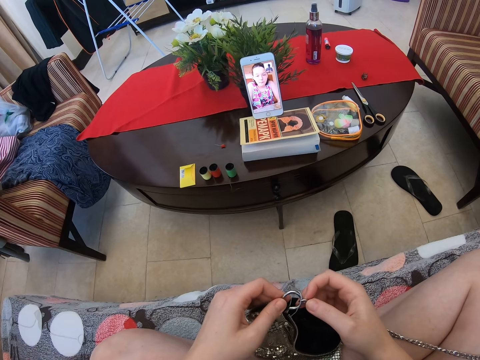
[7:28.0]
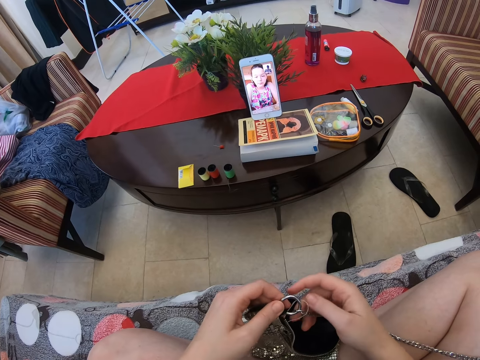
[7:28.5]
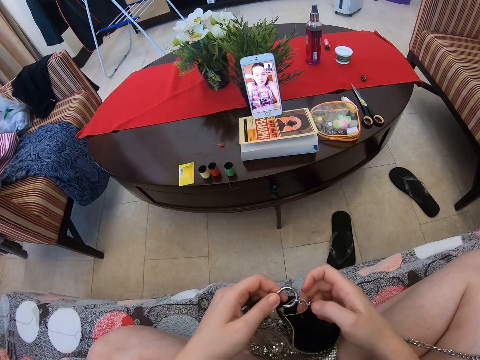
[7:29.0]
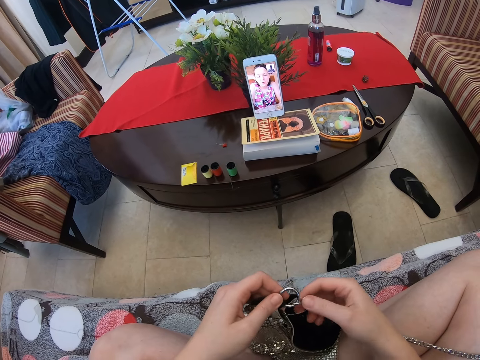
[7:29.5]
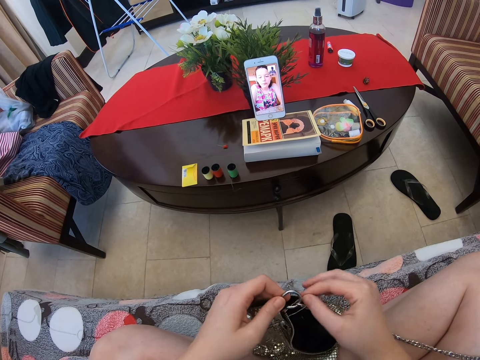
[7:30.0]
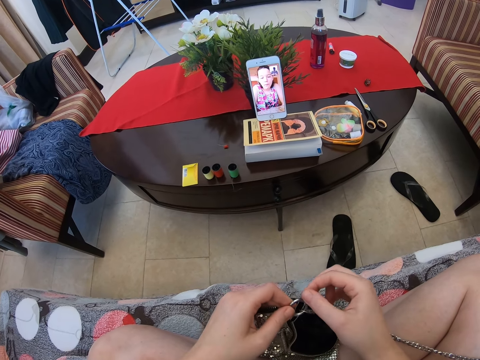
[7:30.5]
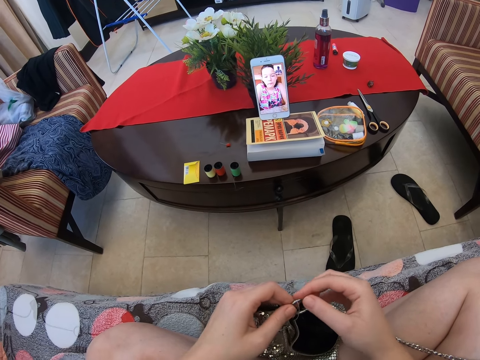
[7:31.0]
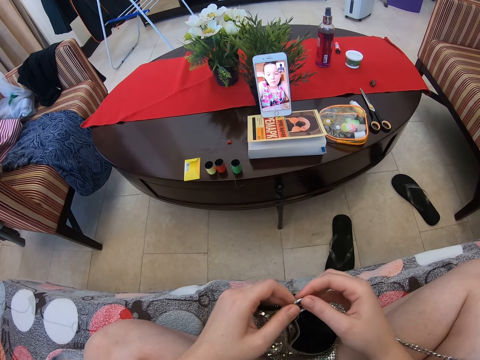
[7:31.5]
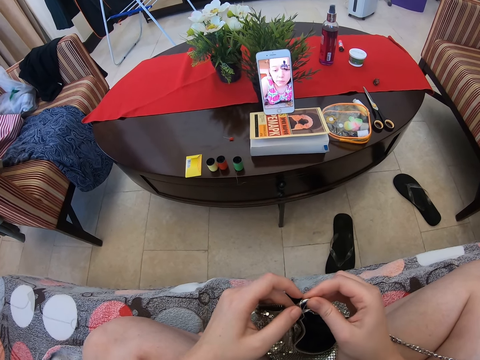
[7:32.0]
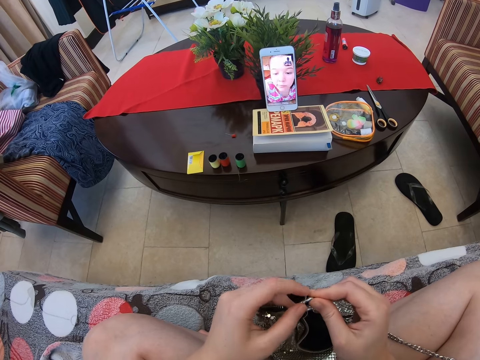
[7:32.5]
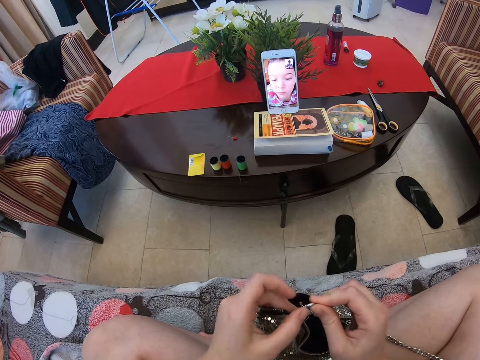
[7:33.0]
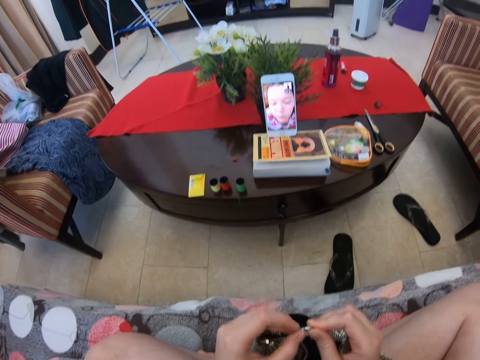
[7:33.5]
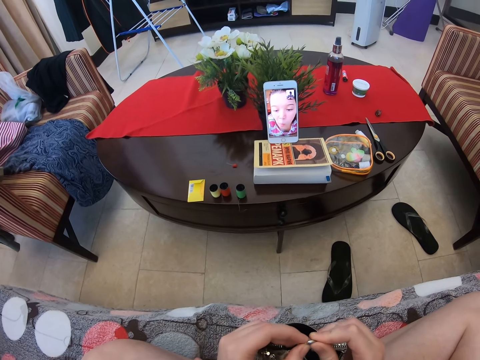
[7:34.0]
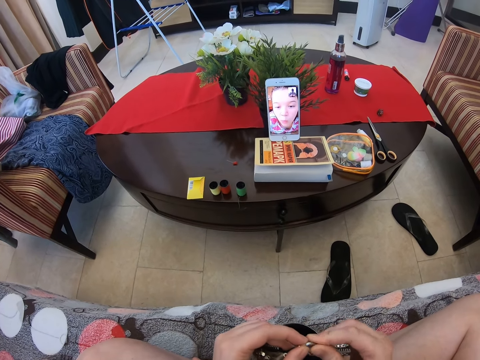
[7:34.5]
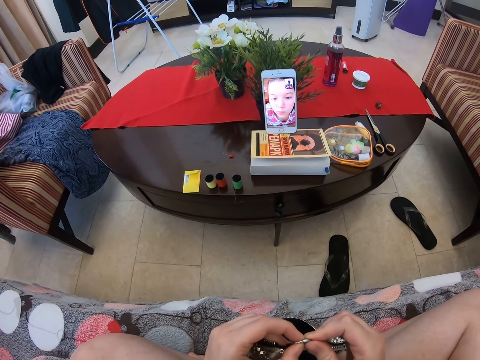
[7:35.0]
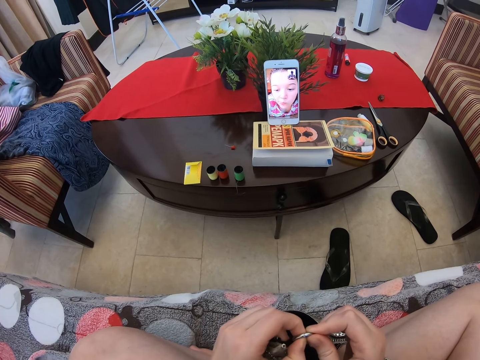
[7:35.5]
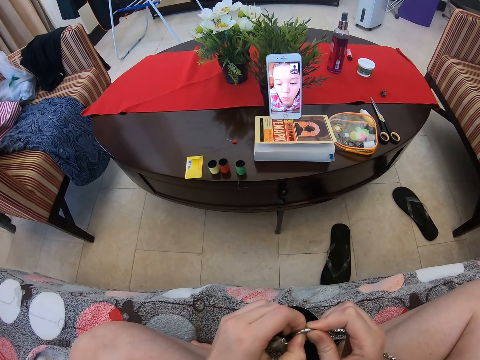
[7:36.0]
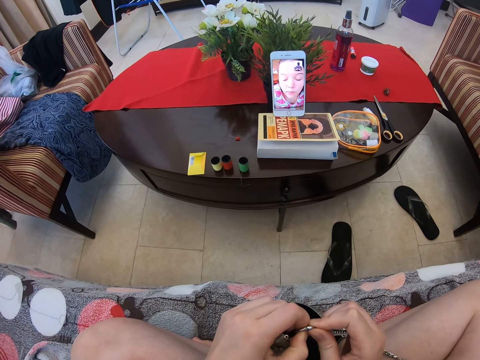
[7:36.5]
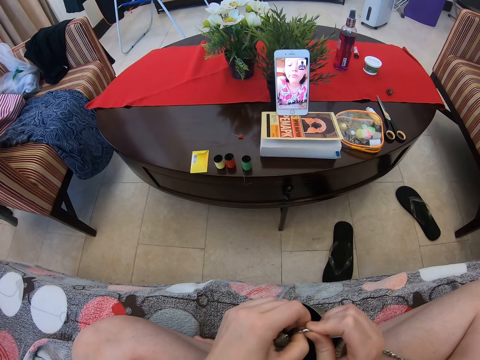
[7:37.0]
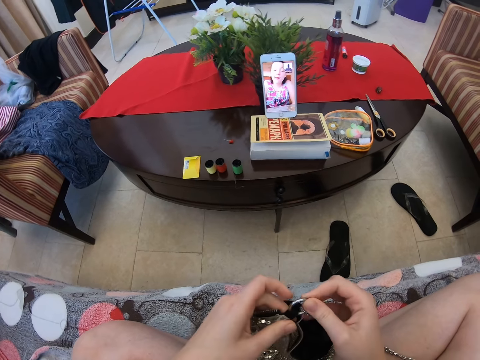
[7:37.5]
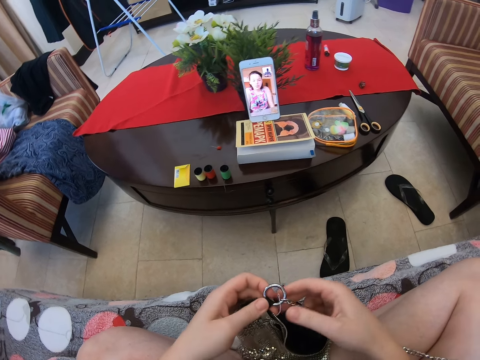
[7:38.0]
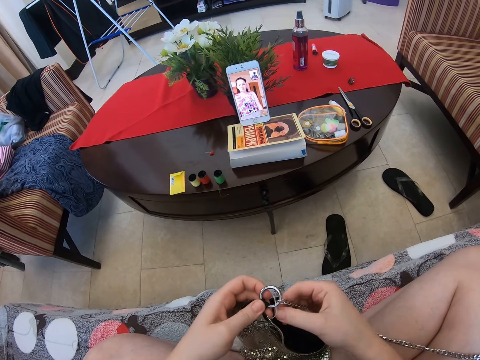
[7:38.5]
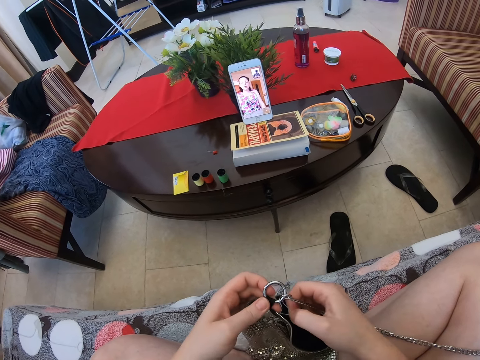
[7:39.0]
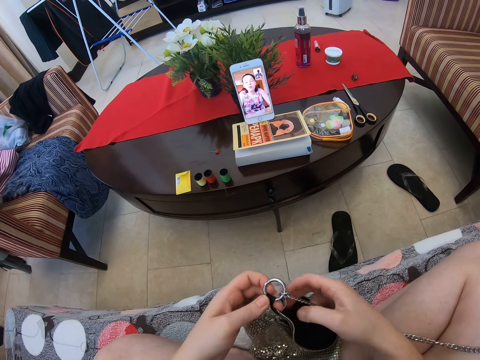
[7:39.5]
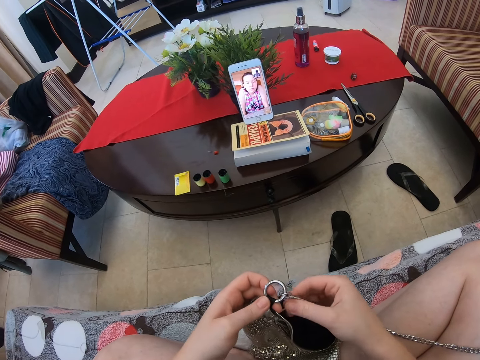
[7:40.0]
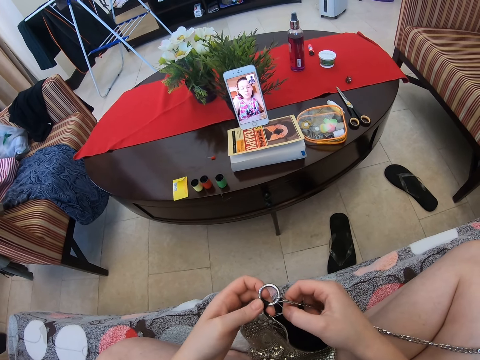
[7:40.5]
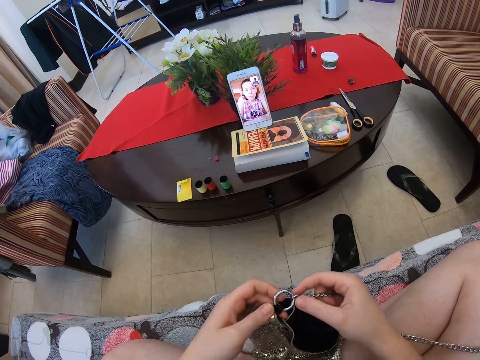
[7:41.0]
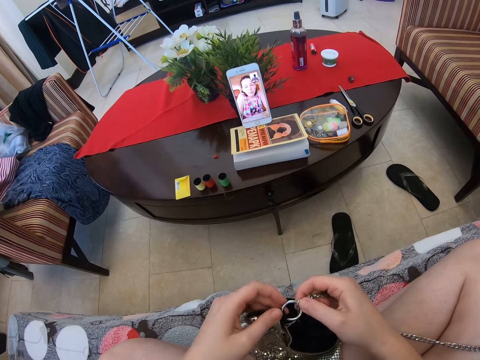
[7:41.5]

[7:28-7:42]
The camera wearer pulls something with both hands. They touch something with both hands. A woman chews in the video call. The camera wearer speaks to the woman in the video call. The woman speaks to the camera wearer in the video call. The camera wearer holds something with both hands.

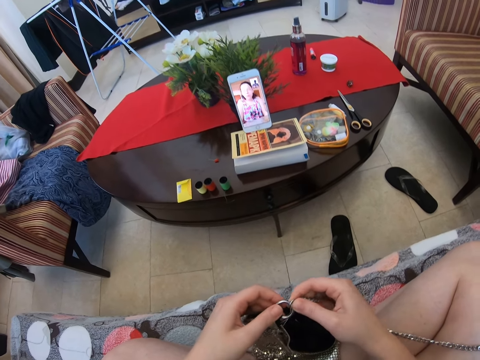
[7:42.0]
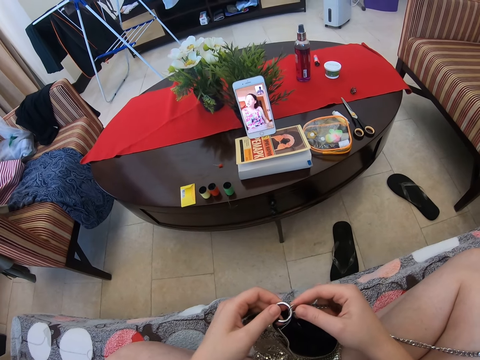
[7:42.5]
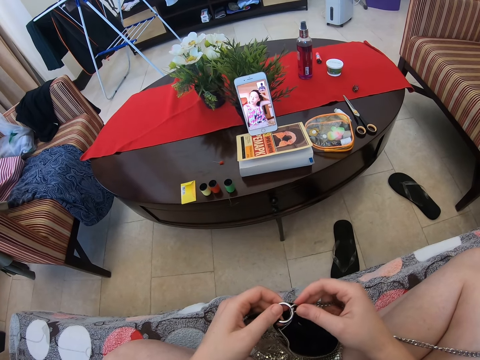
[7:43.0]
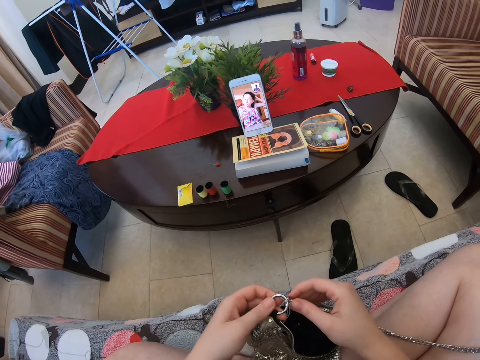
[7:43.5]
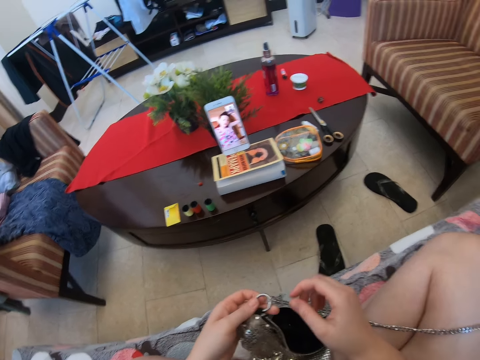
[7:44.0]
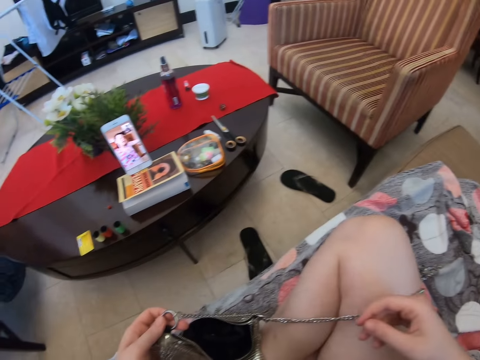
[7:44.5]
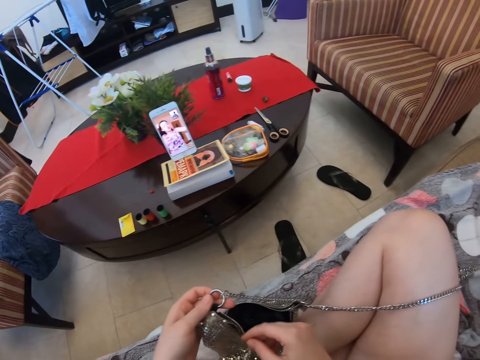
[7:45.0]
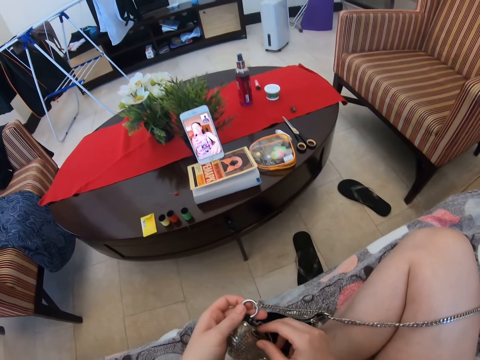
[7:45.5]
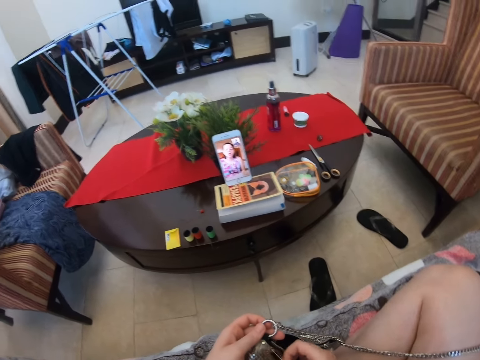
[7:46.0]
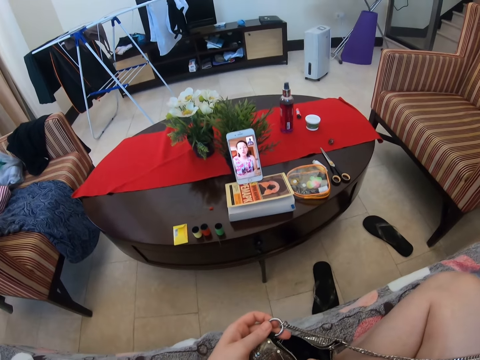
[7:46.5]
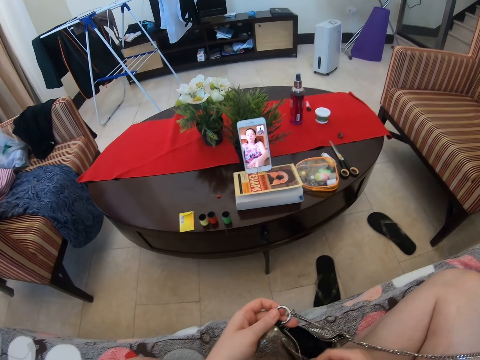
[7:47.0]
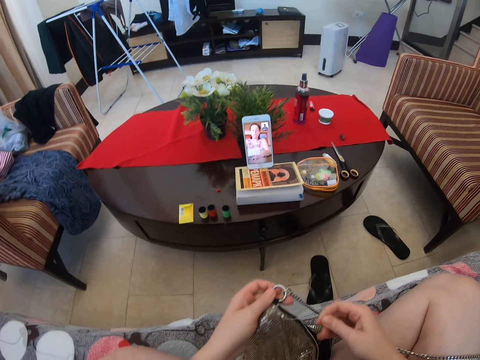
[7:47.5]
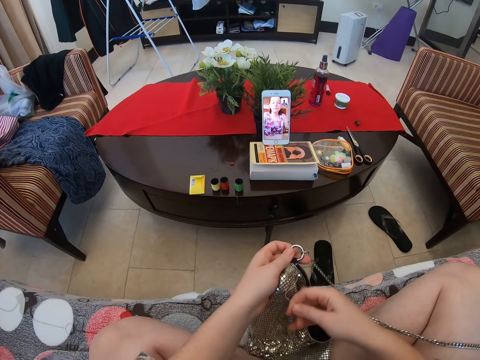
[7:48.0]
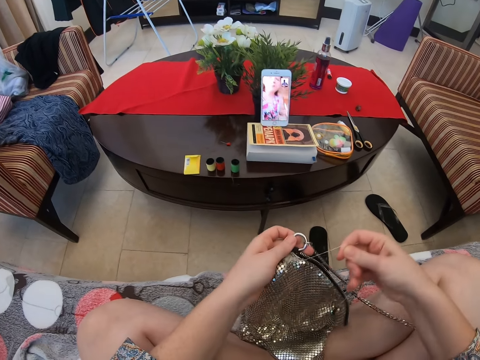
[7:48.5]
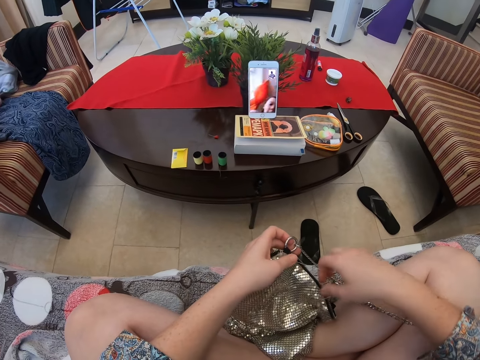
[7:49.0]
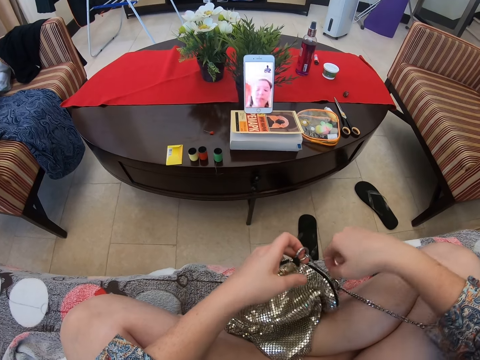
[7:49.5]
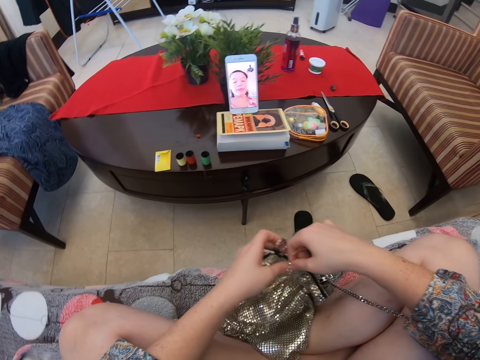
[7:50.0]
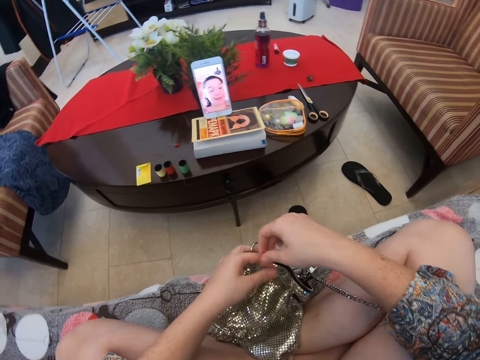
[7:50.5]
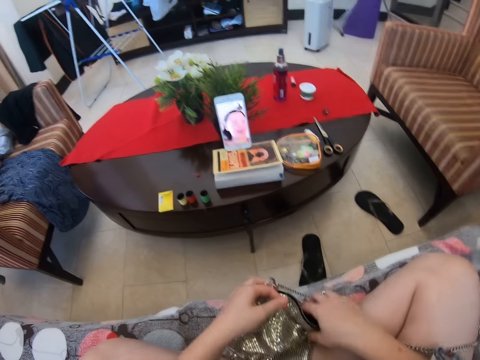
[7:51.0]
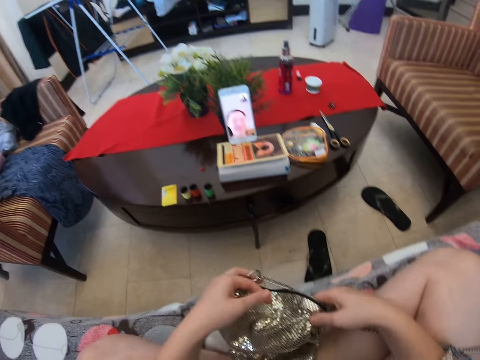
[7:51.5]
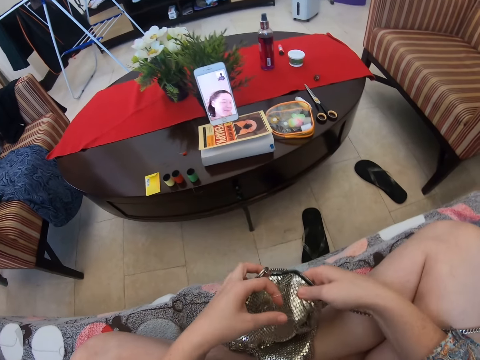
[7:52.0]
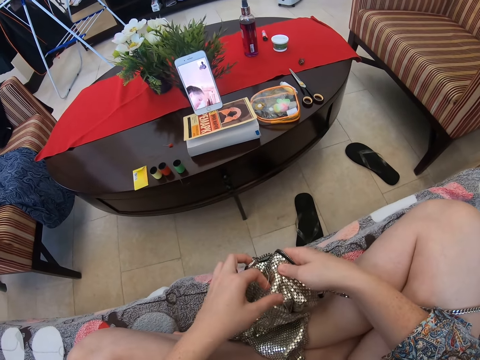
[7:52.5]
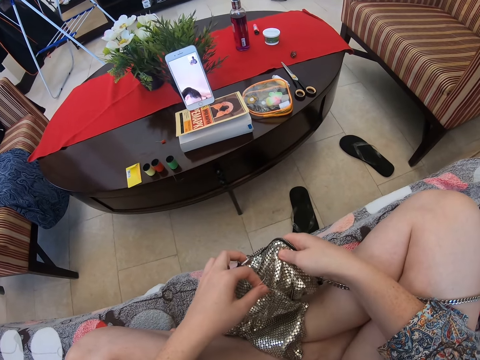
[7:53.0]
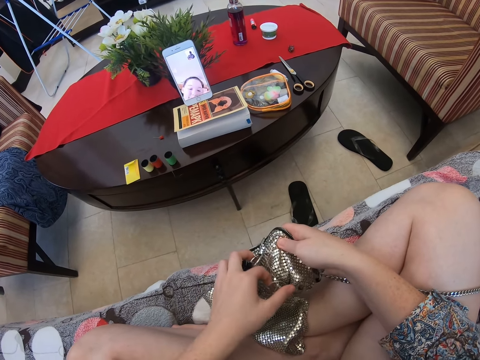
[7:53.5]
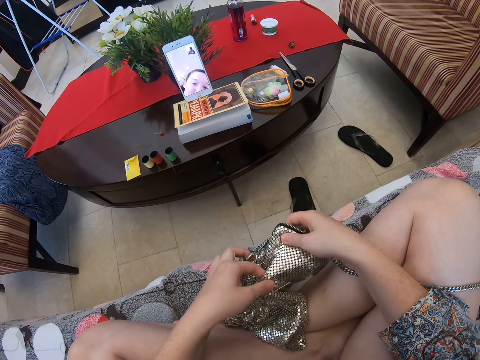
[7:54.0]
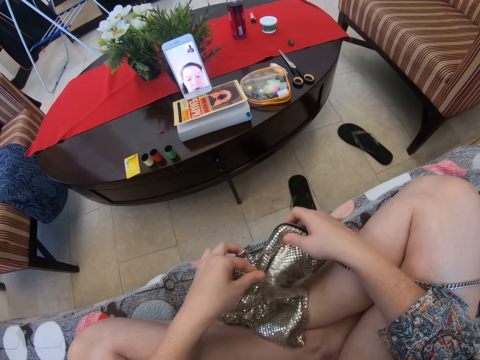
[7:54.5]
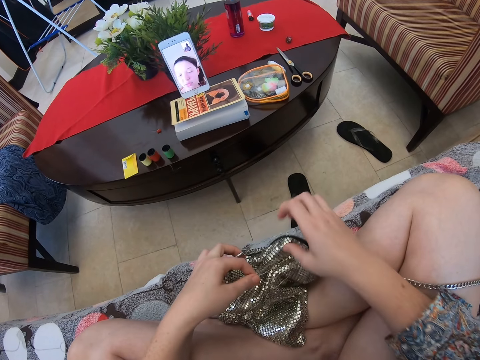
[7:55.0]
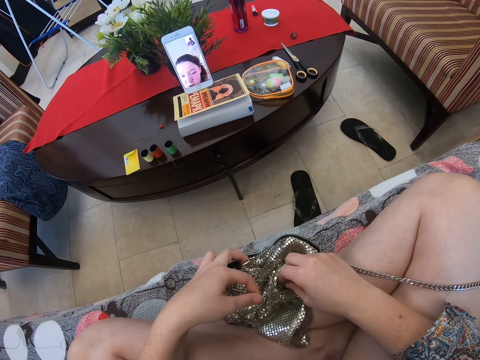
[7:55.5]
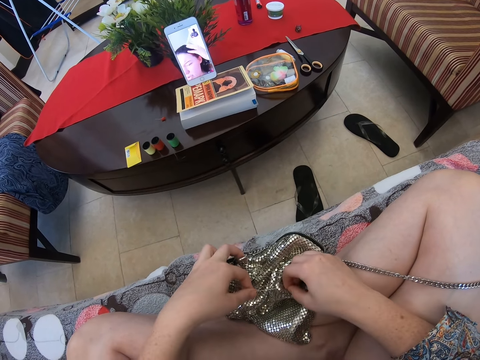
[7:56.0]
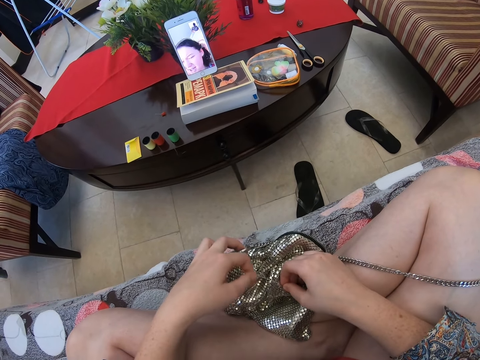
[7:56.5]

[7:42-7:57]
The camera wearer holds something with both hands. They move their right hand. A woman speaks to the camera wearer in the video call. The camera wearer pulls the thread from the bag. They hold the bag.
